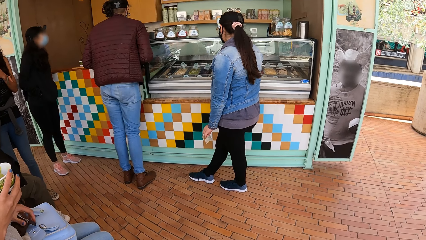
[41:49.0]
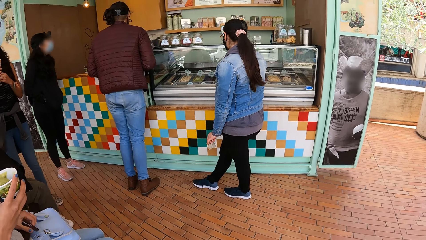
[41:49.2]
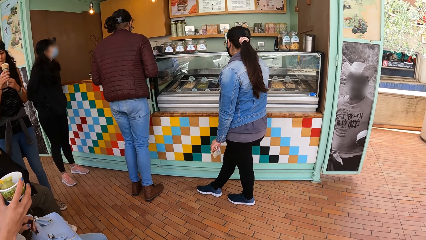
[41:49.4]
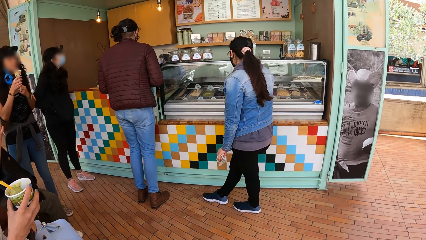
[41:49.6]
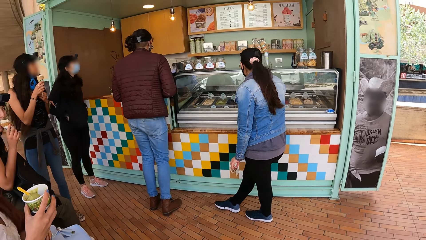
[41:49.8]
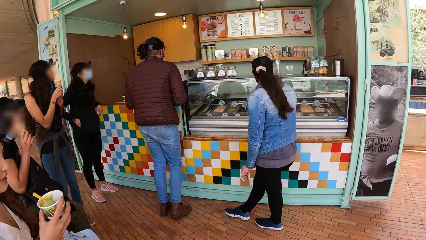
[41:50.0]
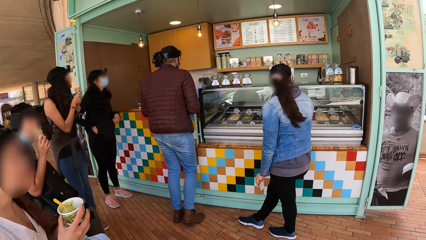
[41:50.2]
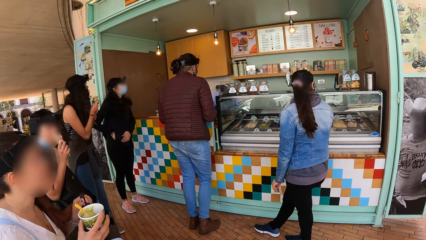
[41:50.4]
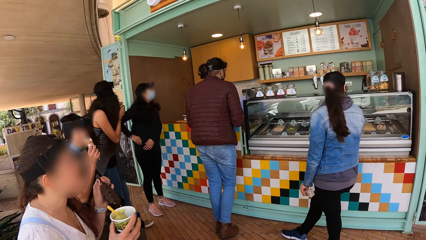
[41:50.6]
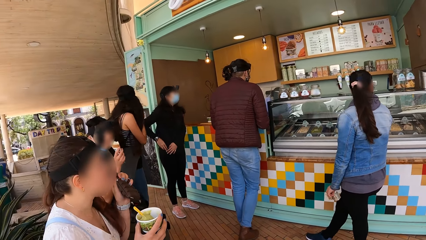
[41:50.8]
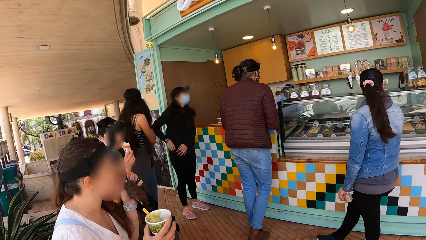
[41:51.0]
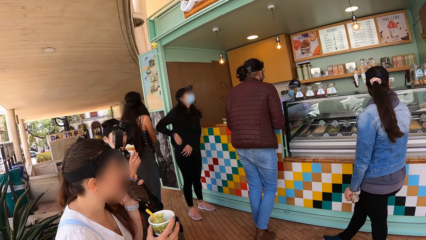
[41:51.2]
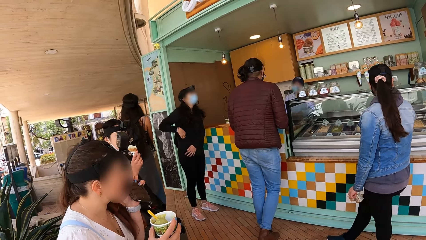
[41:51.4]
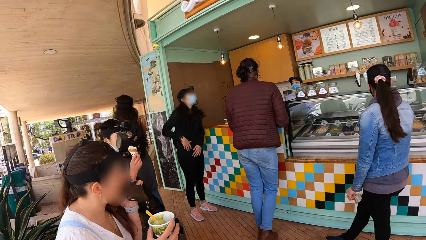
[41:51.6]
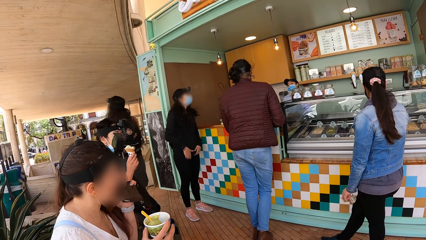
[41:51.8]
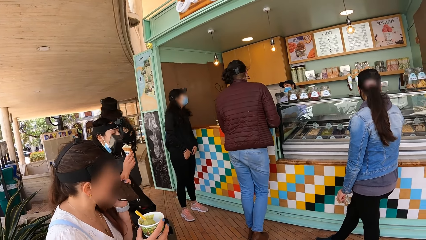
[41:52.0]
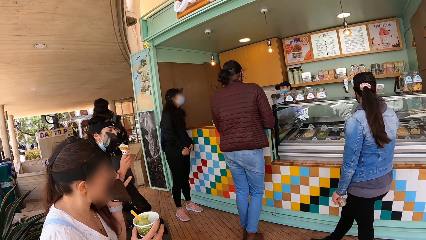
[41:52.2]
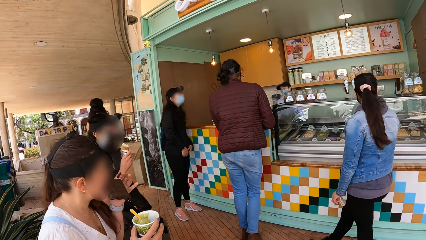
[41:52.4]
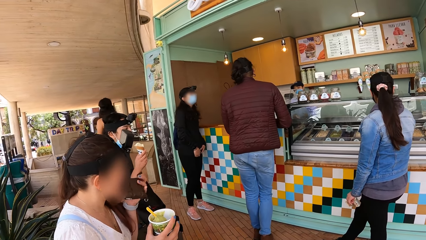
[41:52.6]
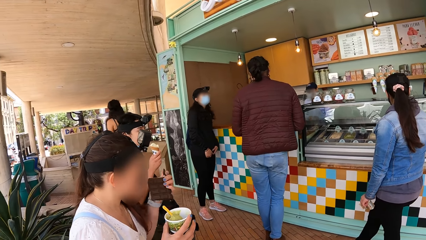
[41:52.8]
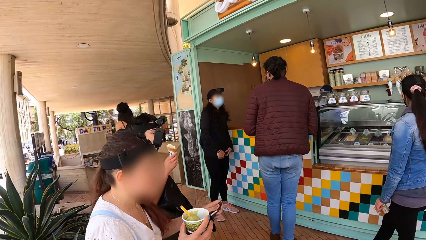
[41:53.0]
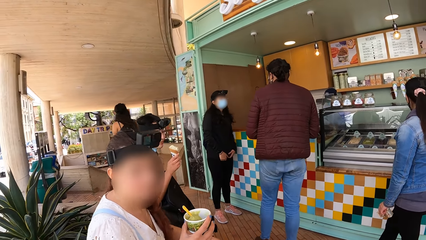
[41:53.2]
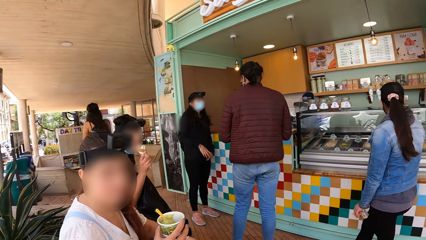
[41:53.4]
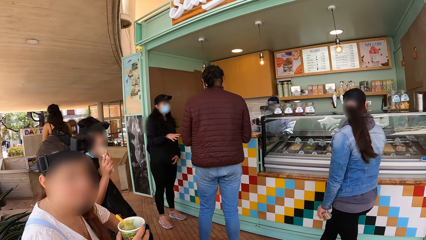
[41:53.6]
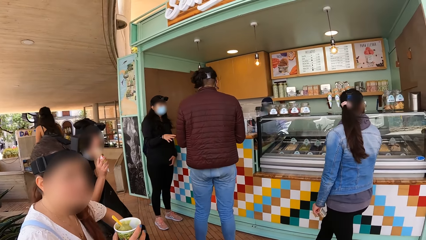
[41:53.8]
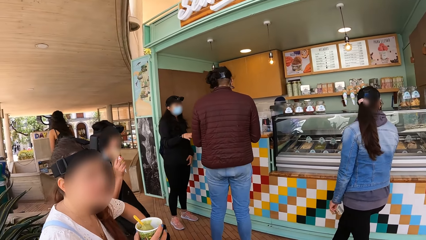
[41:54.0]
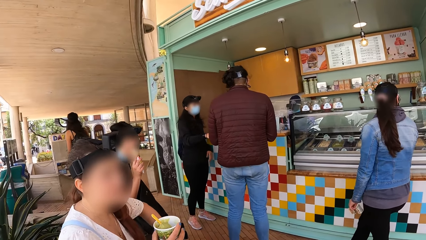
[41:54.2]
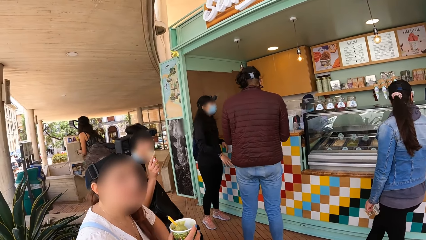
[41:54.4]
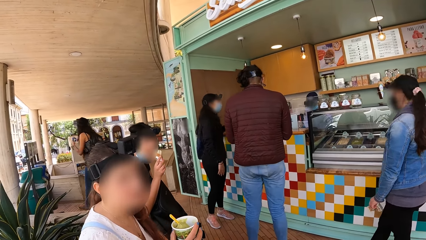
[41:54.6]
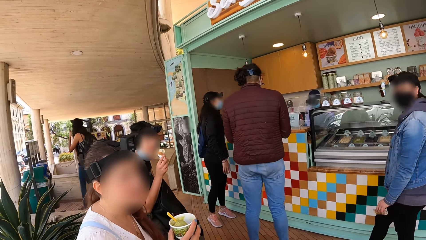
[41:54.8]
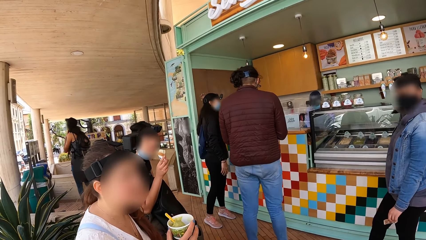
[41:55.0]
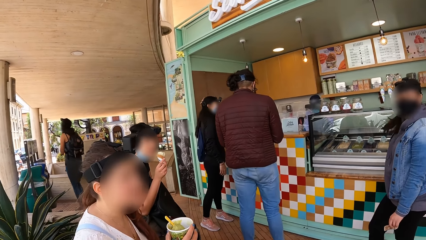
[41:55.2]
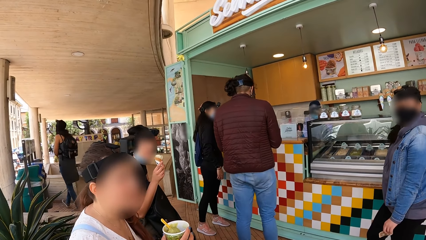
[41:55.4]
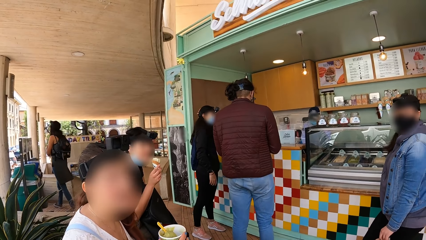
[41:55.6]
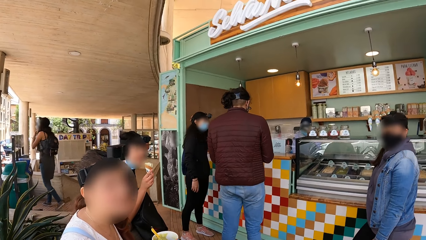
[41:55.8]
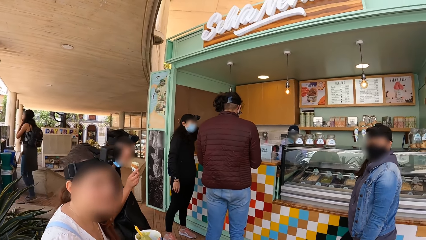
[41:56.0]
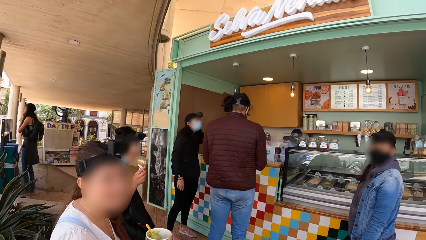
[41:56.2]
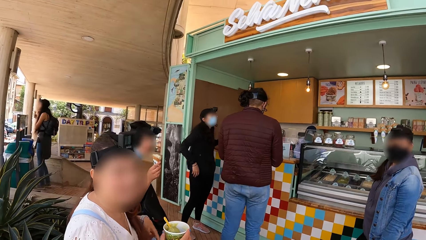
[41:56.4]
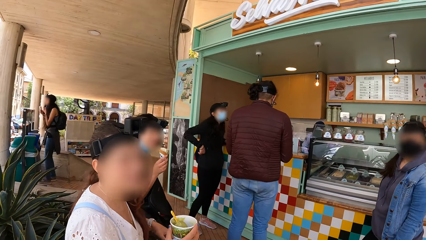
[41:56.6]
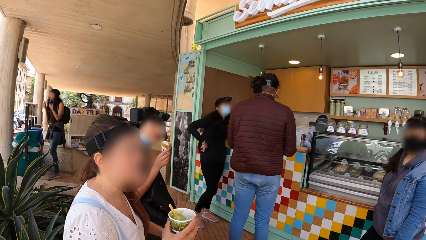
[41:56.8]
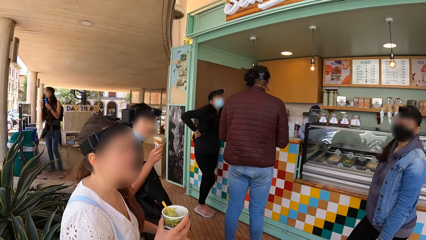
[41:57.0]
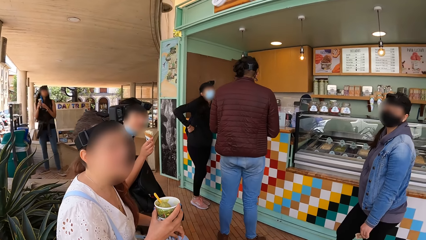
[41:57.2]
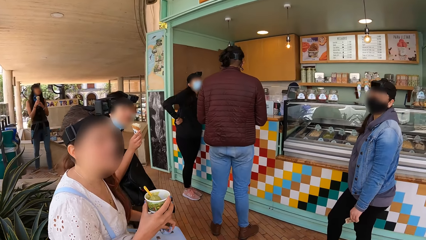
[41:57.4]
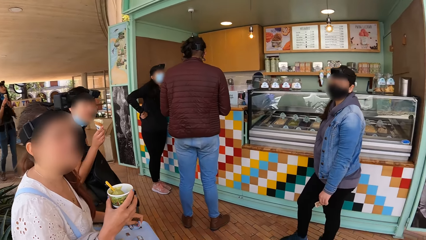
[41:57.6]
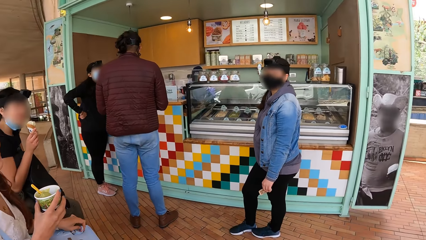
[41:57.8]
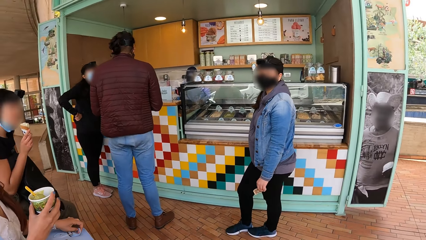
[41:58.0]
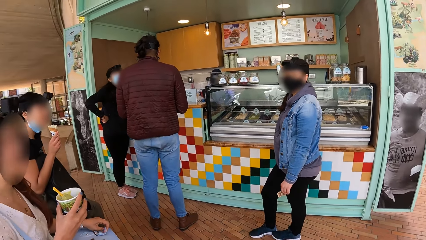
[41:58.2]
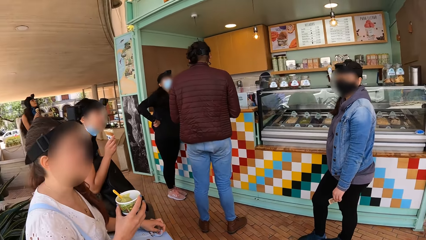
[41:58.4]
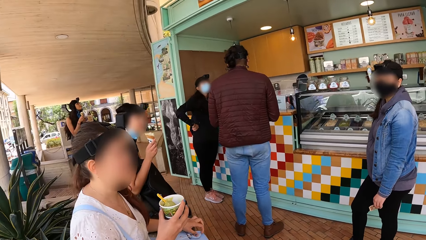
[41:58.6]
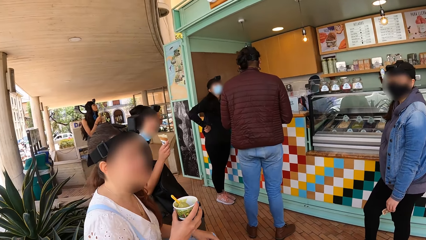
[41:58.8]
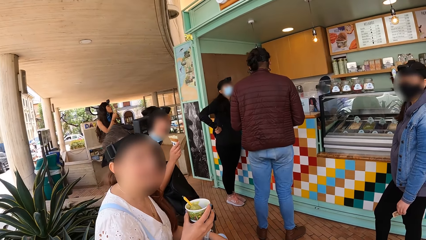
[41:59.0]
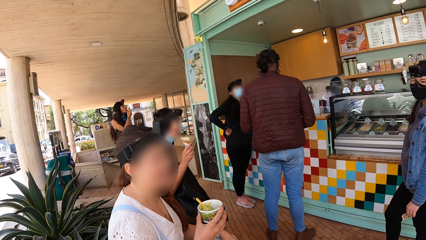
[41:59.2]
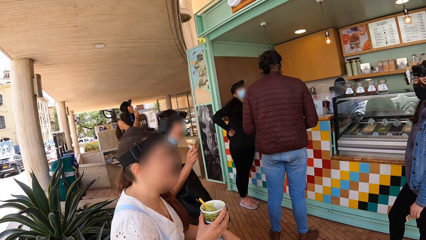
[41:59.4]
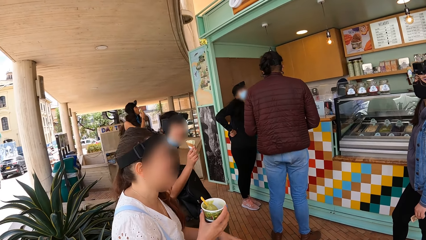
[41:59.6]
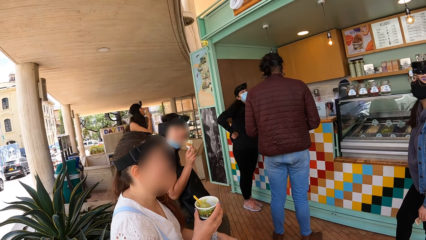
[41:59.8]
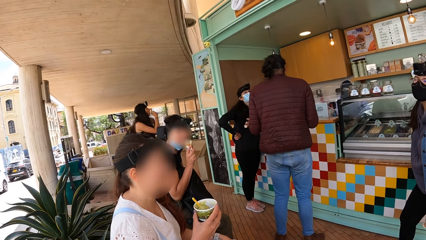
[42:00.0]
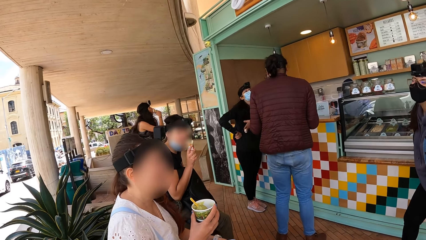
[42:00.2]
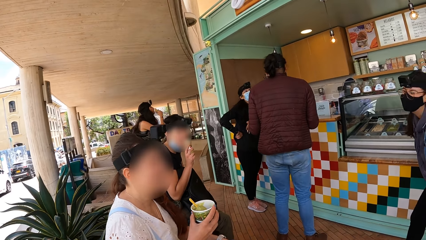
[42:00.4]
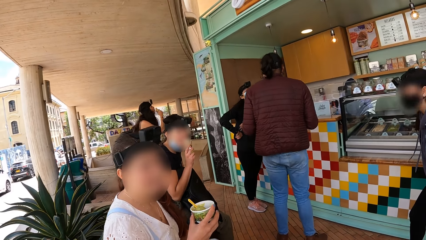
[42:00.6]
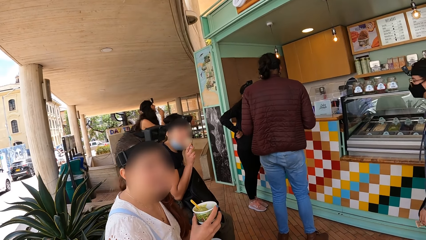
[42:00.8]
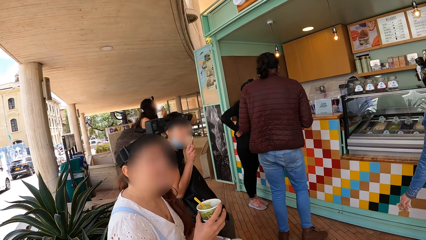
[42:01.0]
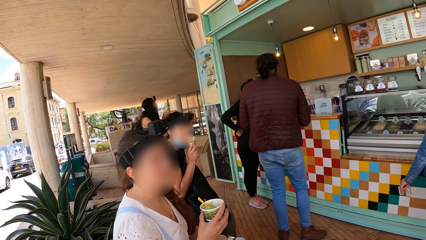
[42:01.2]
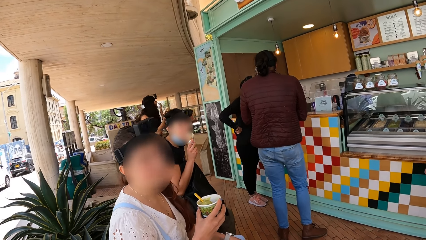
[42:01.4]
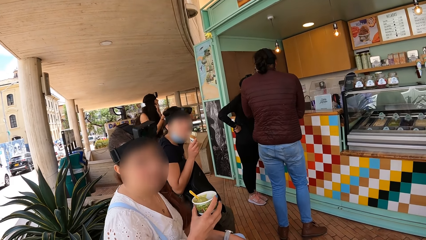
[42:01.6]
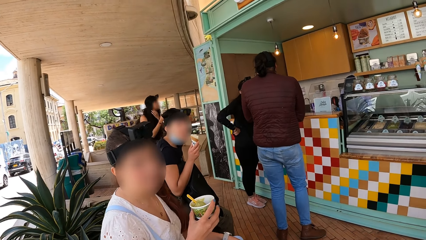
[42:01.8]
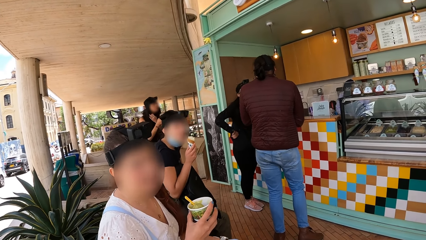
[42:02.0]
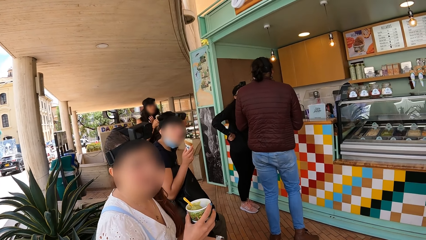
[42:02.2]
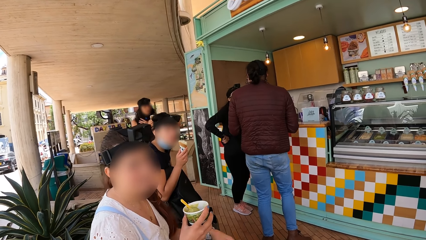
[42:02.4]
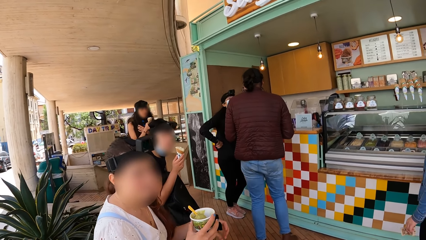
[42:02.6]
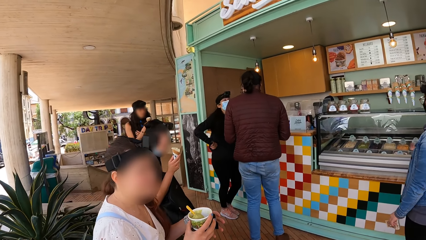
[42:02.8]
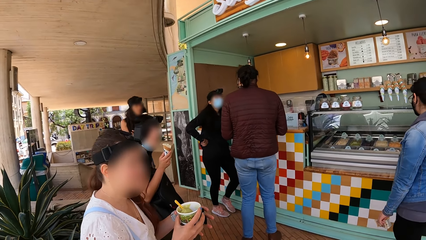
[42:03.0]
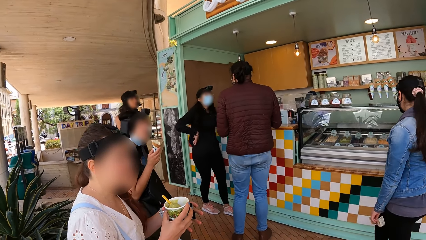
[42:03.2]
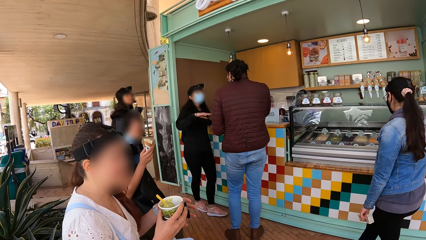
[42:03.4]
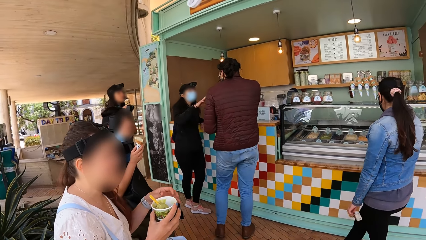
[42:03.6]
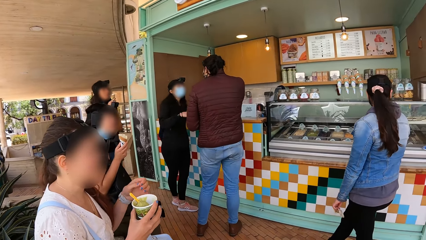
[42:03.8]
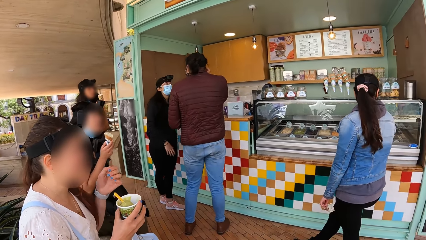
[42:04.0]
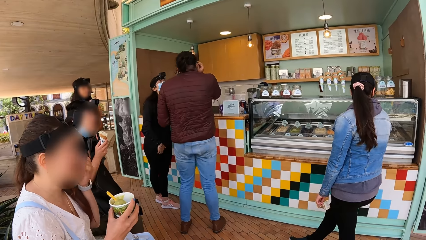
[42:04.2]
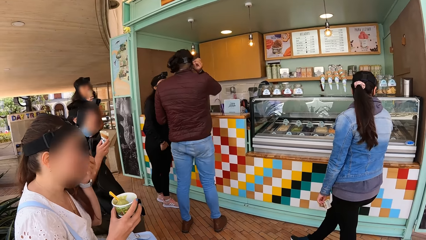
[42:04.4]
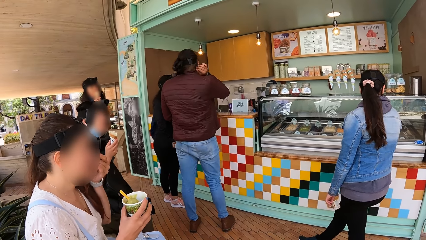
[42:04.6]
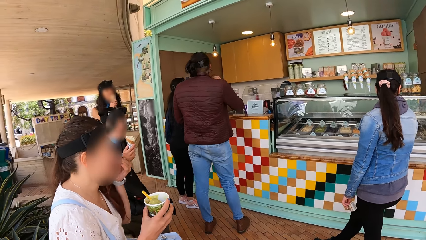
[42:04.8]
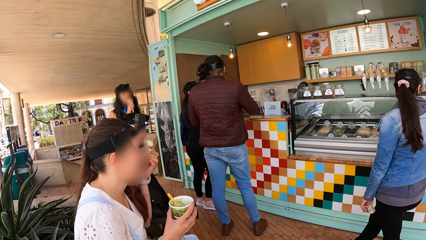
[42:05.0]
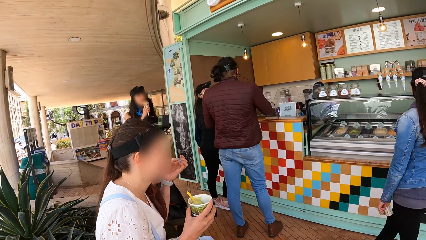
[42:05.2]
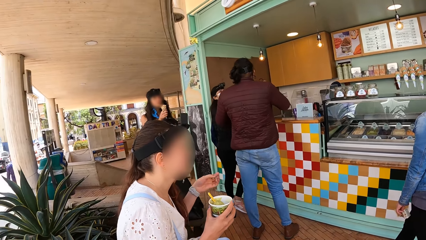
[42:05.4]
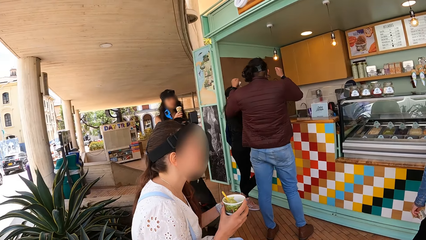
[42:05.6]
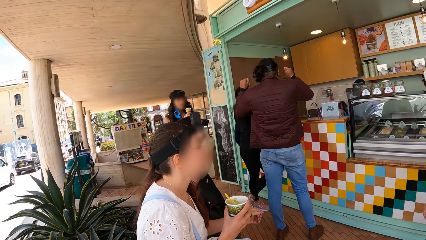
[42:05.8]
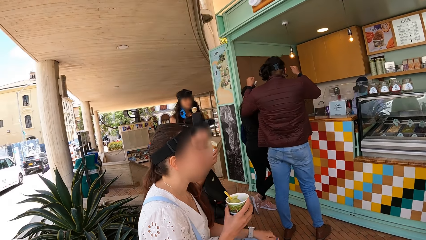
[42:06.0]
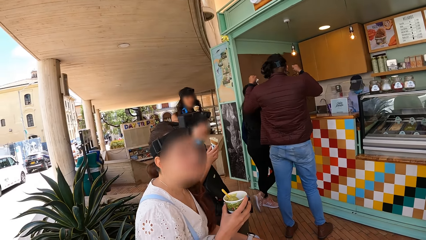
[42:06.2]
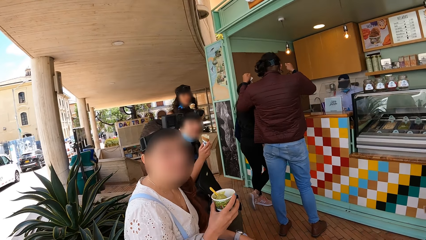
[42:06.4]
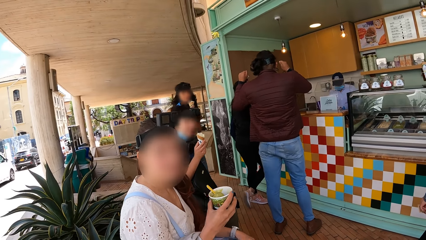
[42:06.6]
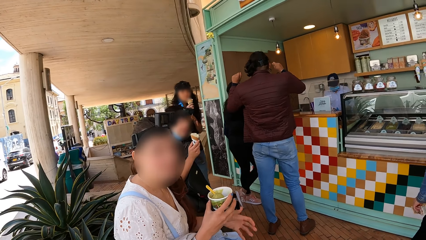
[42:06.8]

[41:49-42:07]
A woman picks up the purse from her lap with her left hand. She holds the purse in her left hand in her mouth. She holds the purse in her left hand. Another woman licks the cone of ice cream in her right hand. A lady interacts with the camera wearer. A third woman licks the cone of ice cream in her right hand. The second woman licks the cone of ice cream in her right hand. The first woman holds the cup of ice cream in her hands. The first woman touches her face with her left hand.
